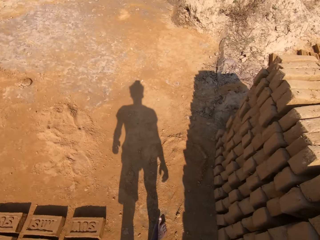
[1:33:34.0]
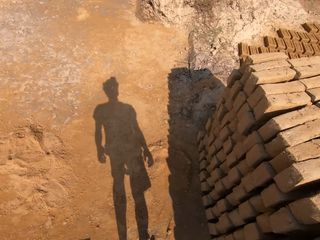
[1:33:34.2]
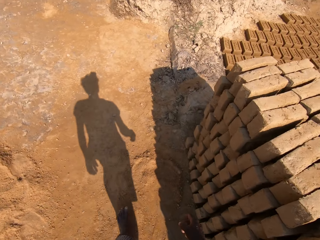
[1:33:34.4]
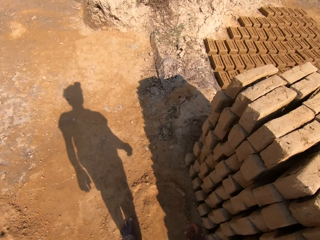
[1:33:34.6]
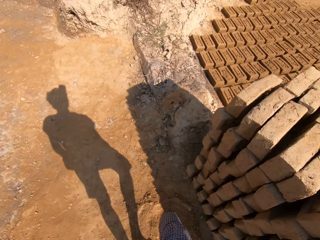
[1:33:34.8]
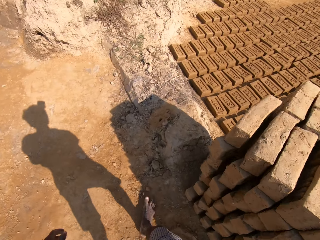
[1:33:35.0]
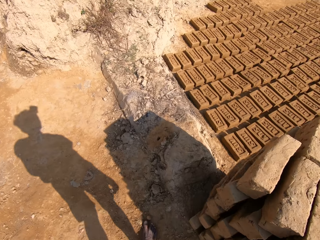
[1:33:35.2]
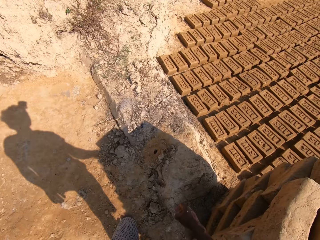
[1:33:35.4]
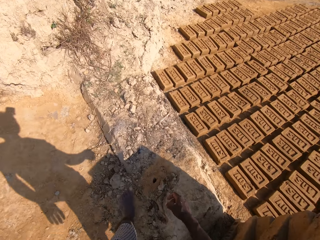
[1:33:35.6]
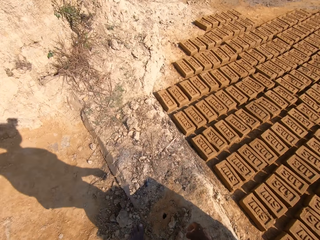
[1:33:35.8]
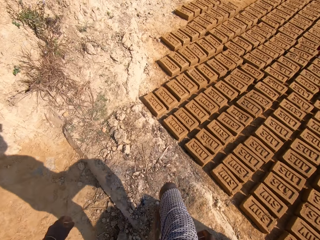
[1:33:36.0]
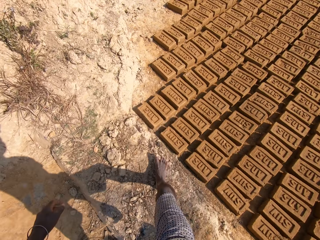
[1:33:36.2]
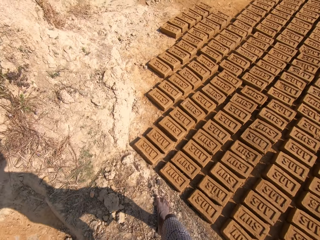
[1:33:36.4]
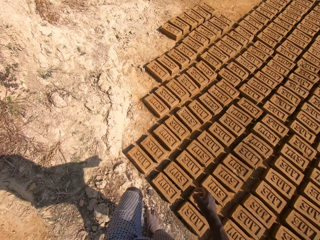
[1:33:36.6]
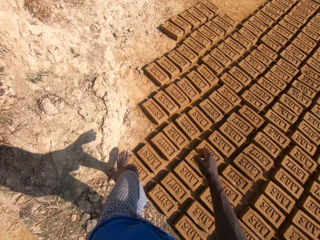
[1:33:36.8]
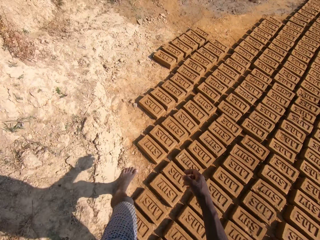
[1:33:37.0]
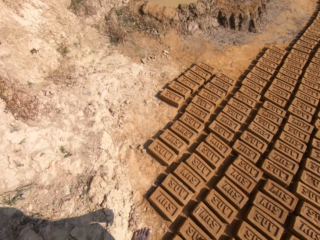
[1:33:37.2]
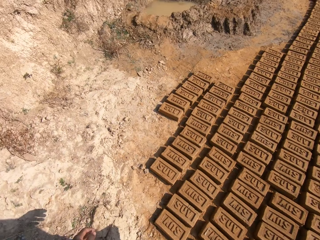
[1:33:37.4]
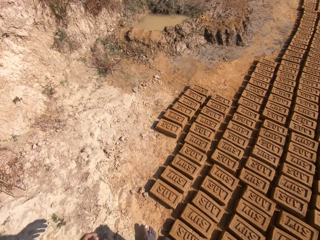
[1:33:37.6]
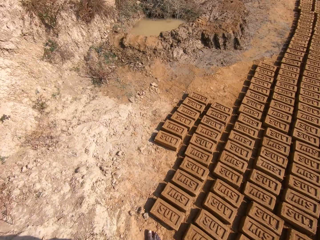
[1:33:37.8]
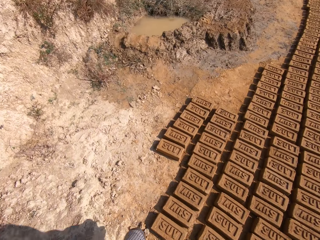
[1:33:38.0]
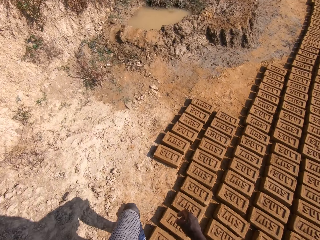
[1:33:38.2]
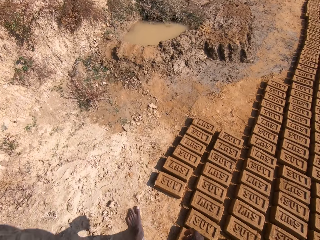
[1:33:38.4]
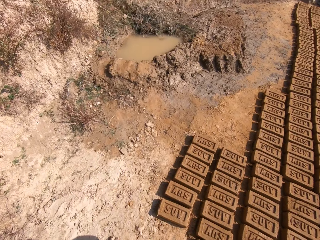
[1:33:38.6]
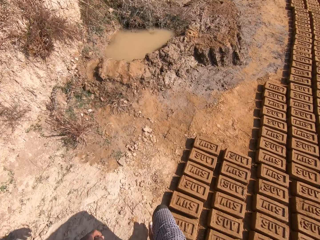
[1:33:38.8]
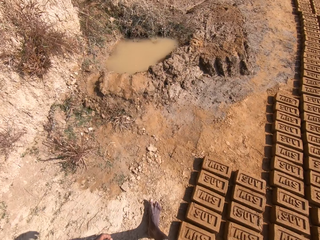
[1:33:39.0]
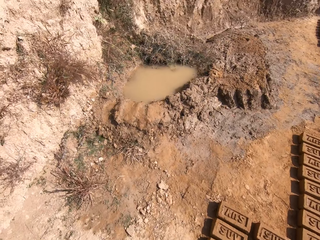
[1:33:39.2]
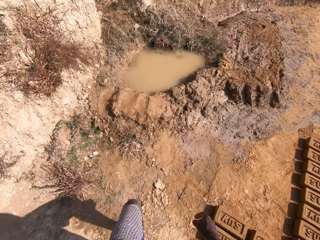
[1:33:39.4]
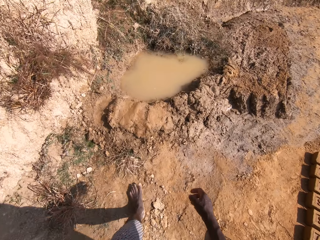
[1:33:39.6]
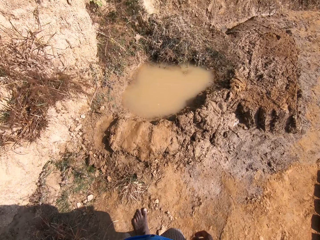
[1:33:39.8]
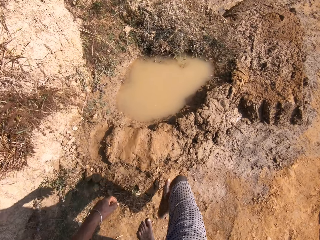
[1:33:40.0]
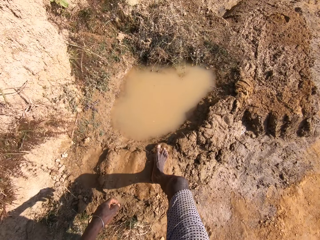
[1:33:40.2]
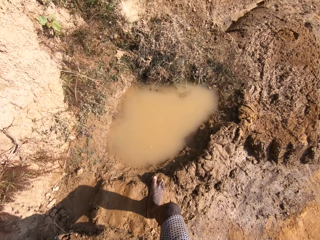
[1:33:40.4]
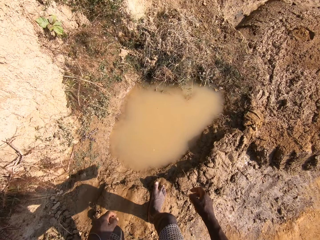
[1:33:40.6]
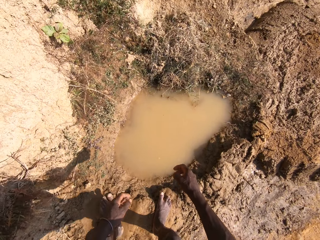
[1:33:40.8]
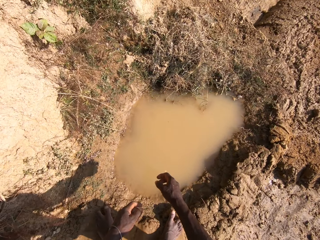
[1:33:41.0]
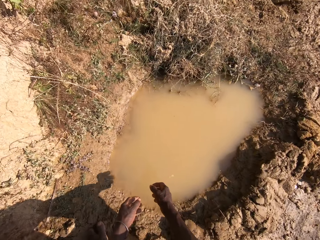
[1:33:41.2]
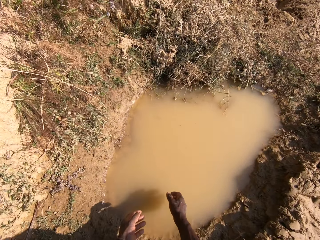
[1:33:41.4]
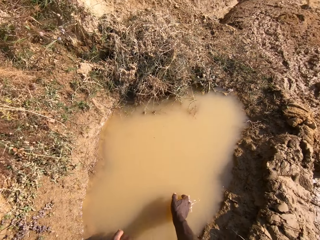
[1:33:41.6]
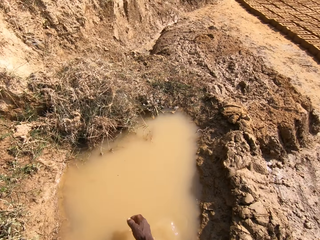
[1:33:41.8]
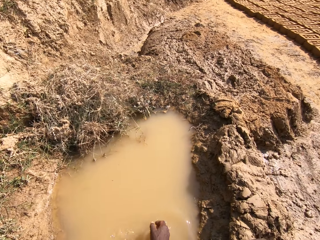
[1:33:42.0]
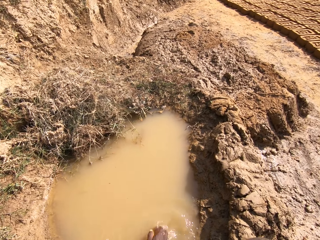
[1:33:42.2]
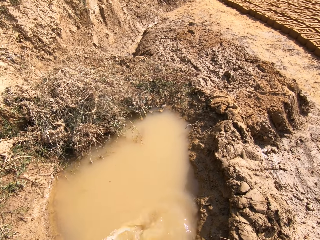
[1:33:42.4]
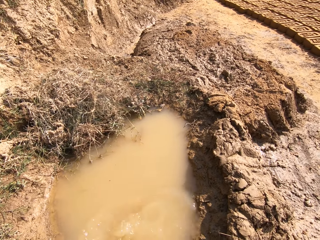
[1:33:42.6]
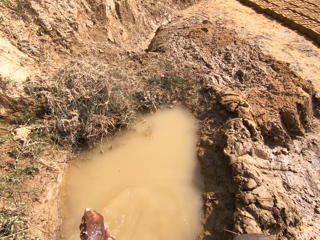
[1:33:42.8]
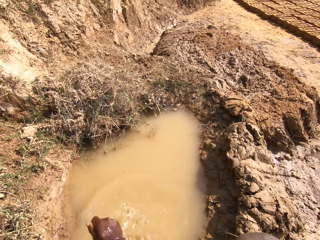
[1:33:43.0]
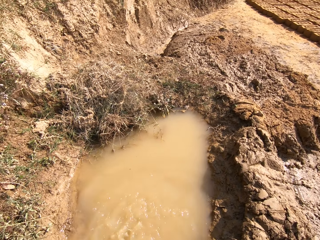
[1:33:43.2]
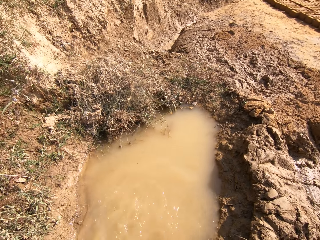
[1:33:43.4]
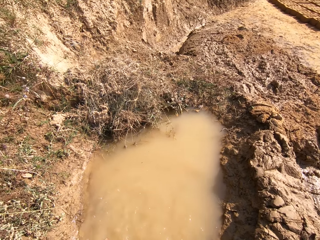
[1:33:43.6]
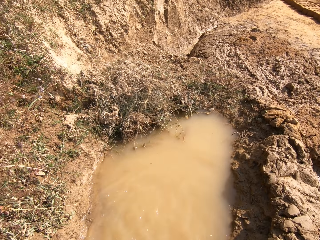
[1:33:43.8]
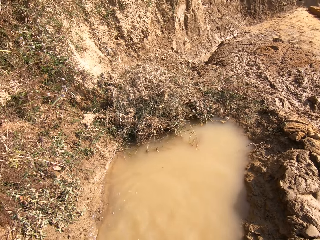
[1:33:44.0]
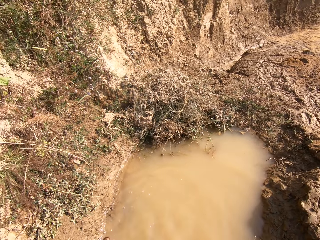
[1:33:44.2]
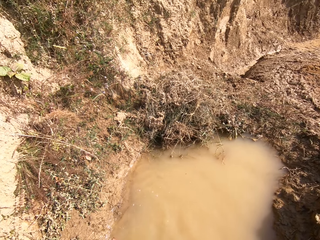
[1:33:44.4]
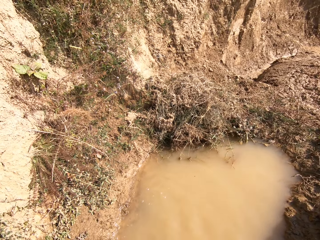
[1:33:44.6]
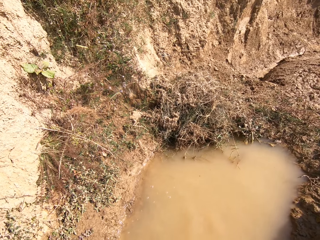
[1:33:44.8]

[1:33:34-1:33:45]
The camera wearer washes the hands with water in a dam and bends down.

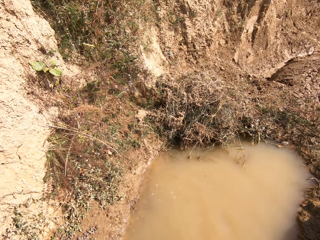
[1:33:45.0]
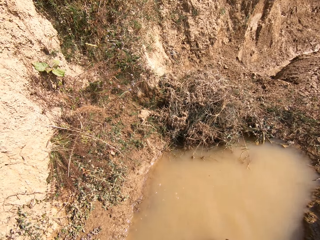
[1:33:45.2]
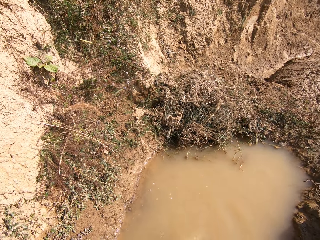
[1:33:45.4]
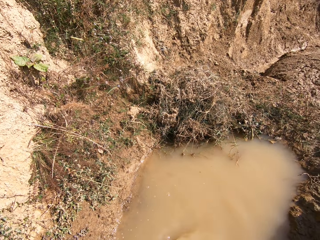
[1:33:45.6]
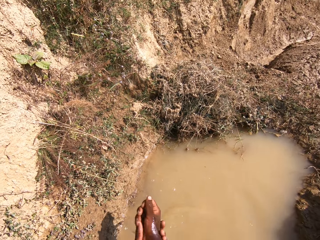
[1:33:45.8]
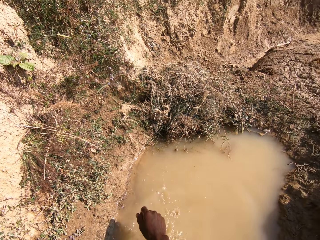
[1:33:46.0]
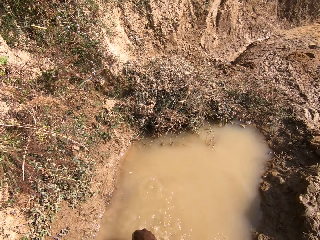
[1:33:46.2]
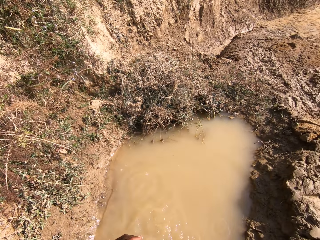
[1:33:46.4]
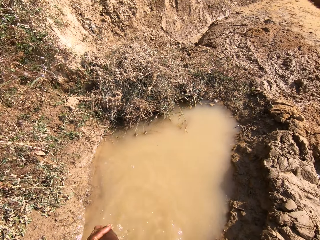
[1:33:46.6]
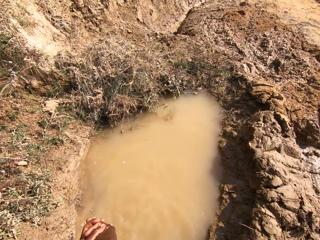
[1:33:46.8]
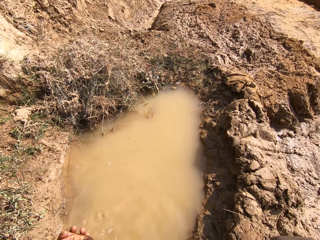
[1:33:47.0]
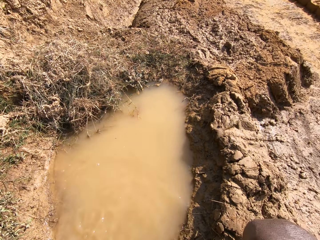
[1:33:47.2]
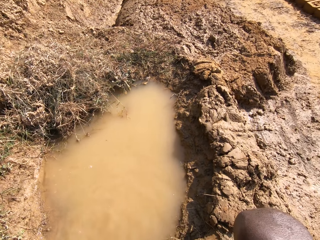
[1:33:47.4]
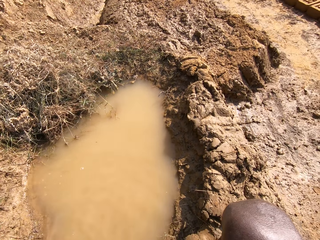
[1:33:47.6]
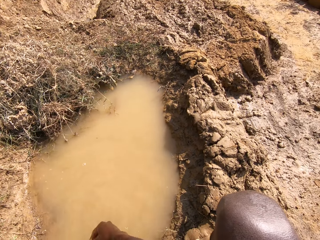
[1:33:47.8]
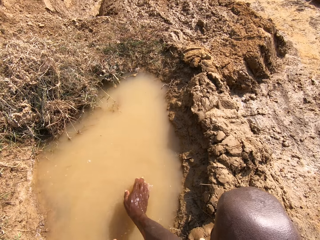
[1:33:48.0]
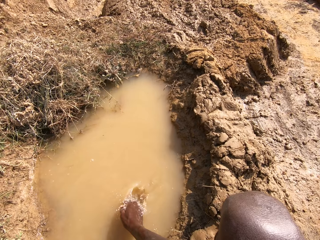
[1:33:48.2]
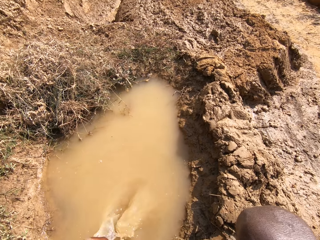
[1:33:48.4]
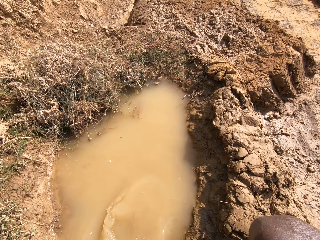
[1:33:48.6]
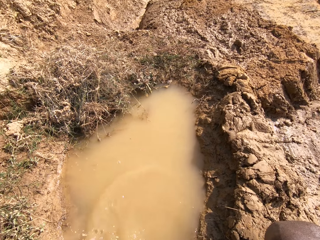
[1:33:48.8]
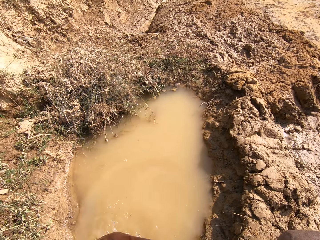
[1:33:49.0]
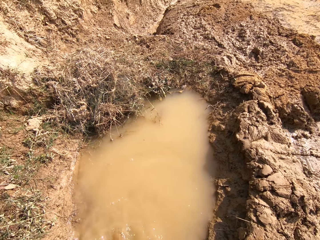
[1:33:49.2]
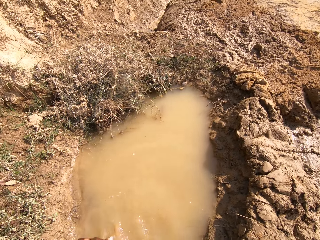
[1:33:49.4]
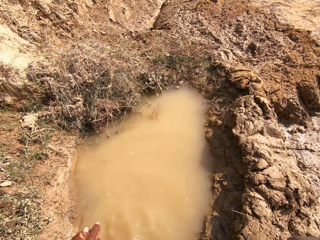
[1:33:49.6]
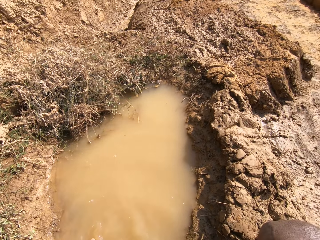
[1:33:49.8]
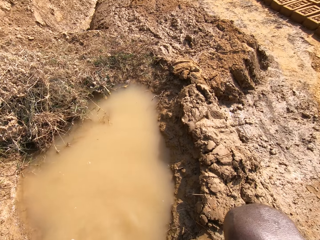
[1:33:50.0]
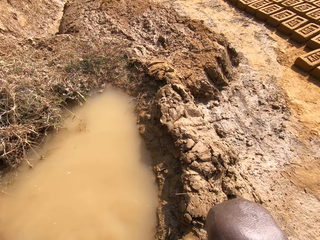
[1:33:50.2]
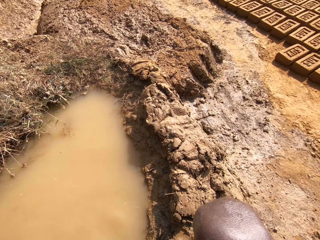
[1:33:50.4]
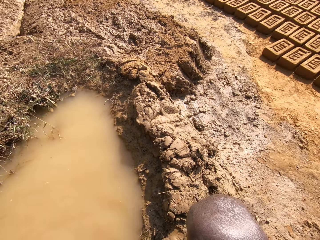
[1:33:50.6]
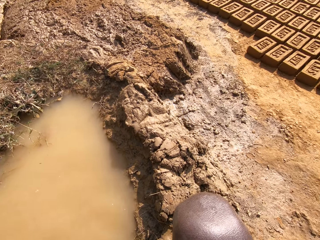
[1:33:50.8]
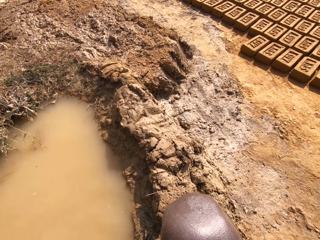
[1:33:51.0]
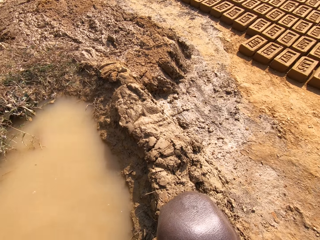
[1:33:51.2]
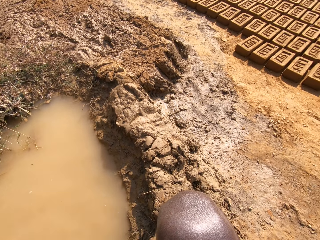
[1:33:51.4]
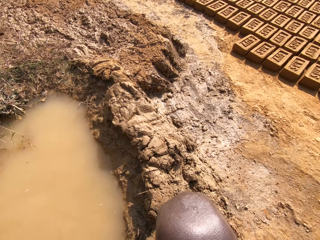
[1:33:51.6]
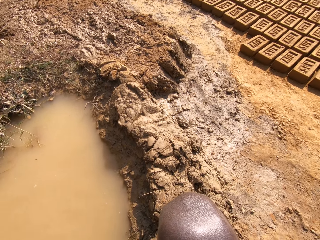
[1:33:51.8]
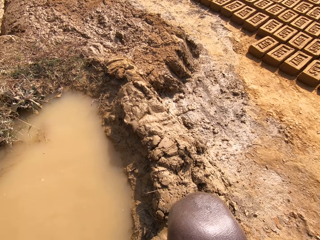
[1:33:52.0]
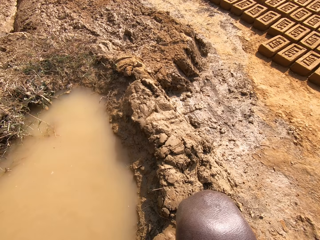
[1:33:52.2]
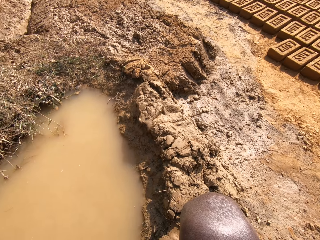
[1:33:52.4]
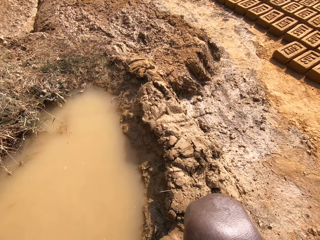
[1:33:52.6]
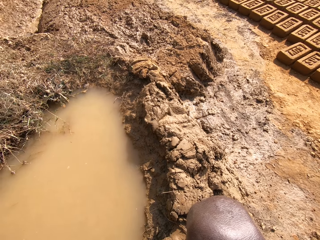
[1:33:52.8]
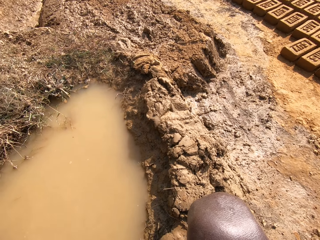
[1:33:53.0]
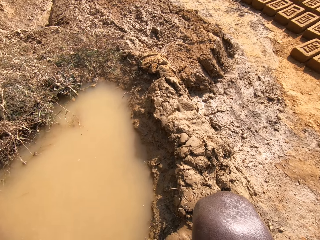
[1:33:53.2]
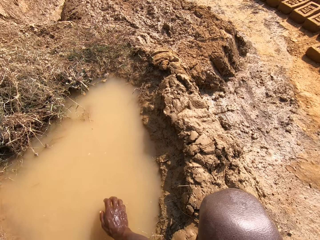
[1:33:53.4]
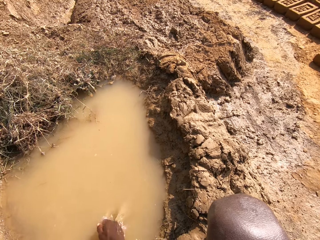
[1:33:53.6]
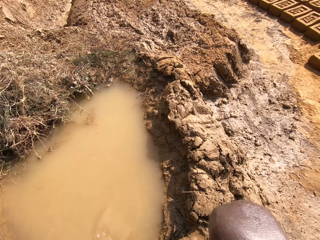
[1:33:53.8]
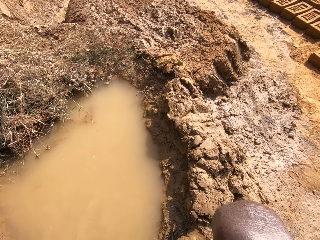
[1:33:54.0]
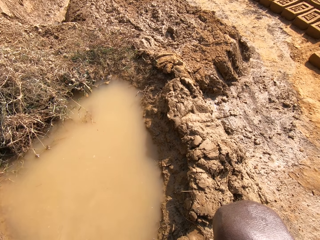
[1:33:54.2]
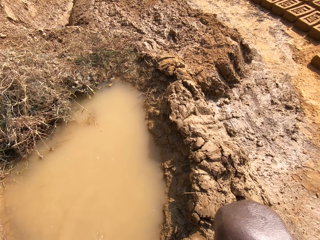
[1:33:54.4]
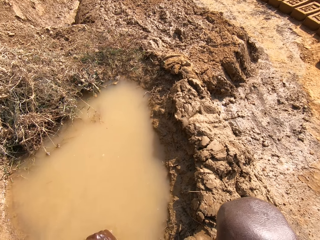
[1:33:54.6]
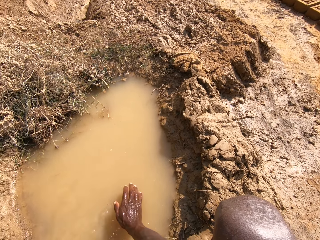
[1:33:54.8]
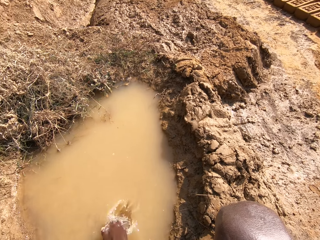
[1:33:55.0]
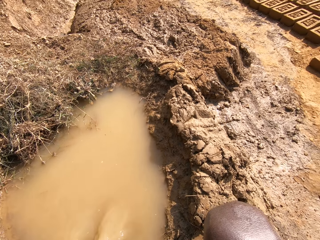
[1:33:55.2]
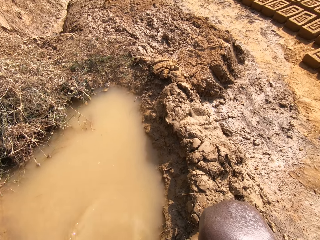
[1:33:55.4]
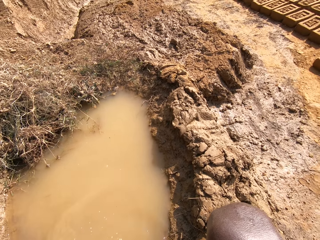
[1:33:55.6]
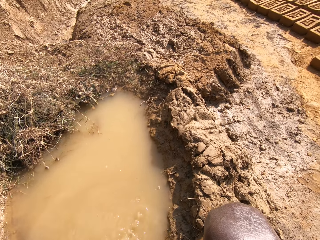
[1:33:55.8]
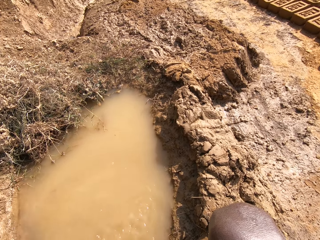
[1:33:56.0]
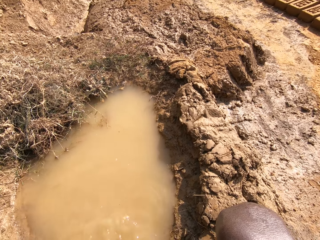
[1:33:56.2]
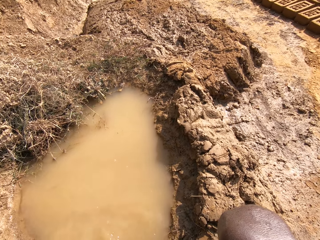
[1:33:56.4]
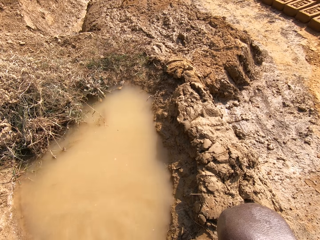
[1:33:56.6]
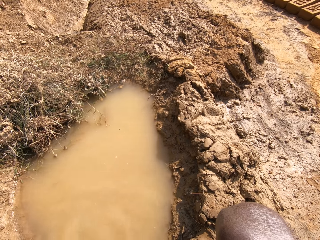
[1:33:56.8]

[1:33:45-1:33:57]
The camera wearer looks around and washes the hands with water. They wash the hands with water again. They look around and talk.
